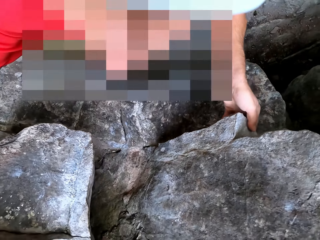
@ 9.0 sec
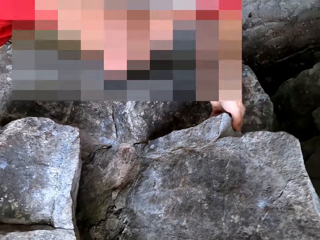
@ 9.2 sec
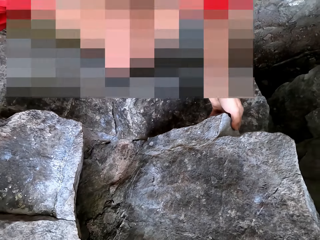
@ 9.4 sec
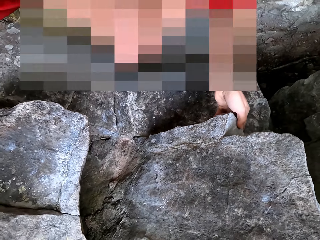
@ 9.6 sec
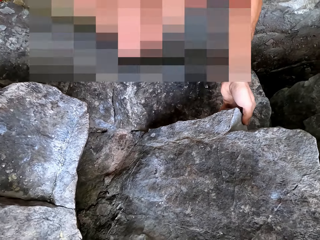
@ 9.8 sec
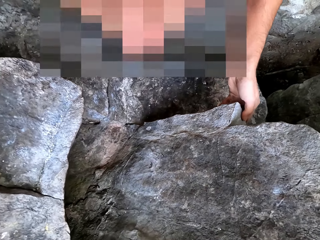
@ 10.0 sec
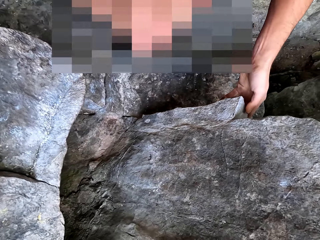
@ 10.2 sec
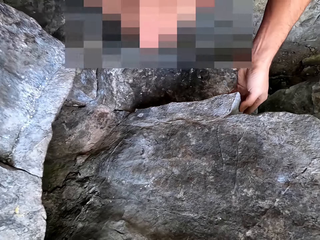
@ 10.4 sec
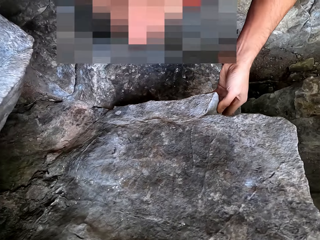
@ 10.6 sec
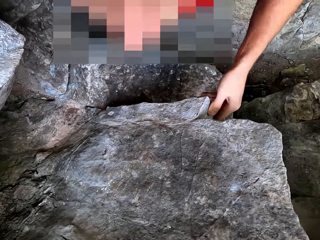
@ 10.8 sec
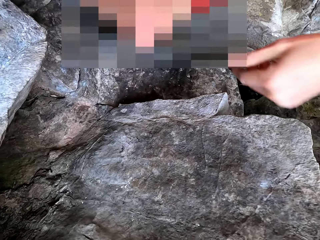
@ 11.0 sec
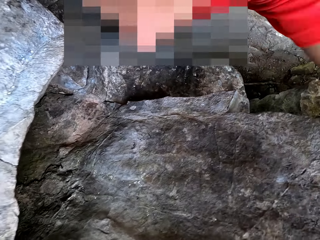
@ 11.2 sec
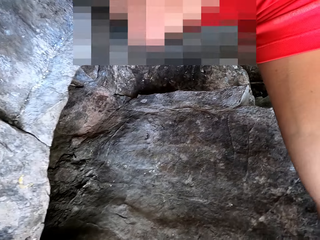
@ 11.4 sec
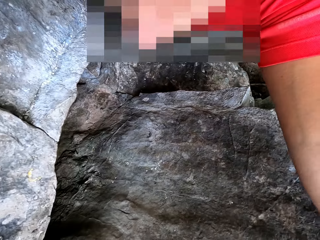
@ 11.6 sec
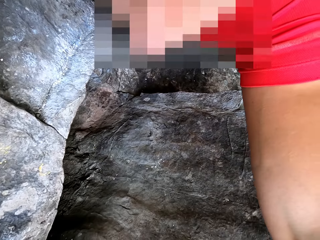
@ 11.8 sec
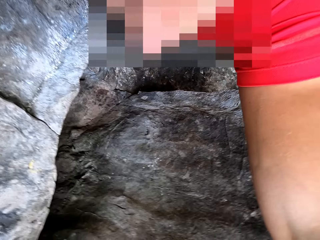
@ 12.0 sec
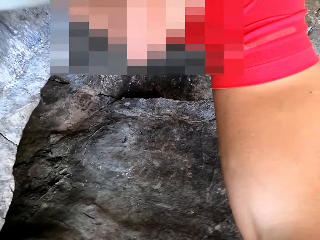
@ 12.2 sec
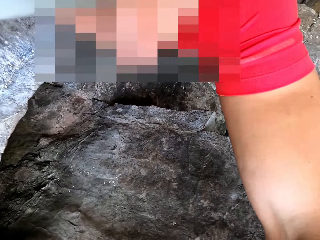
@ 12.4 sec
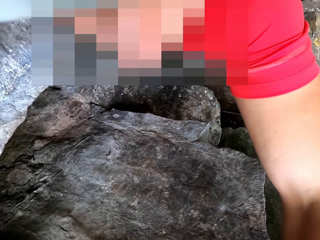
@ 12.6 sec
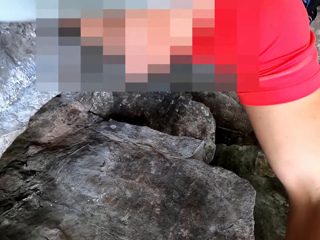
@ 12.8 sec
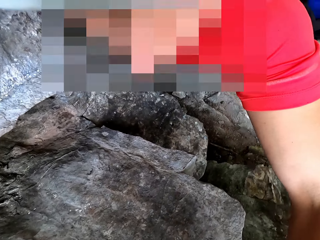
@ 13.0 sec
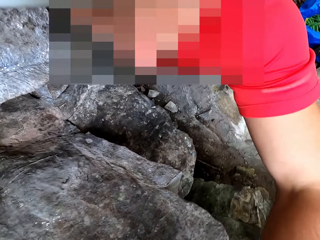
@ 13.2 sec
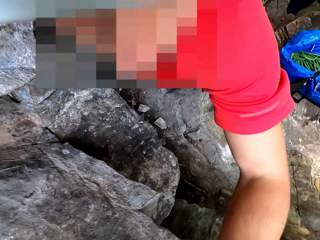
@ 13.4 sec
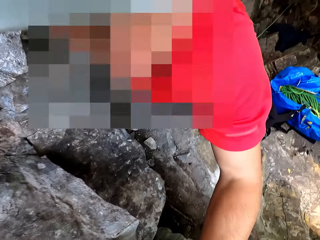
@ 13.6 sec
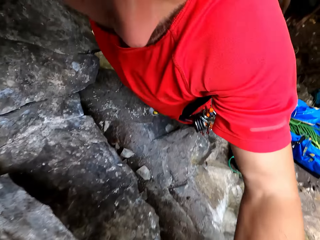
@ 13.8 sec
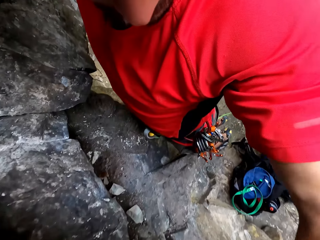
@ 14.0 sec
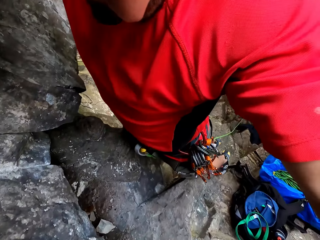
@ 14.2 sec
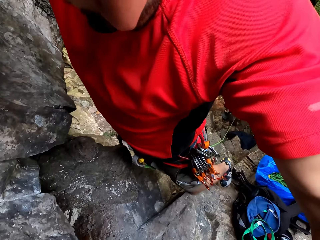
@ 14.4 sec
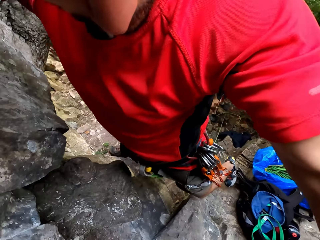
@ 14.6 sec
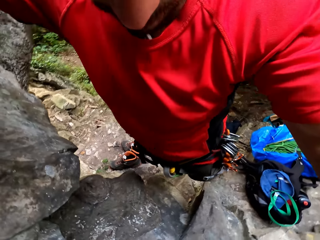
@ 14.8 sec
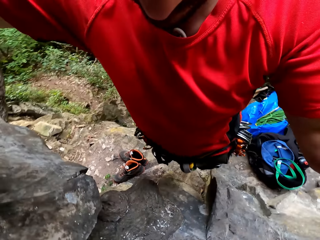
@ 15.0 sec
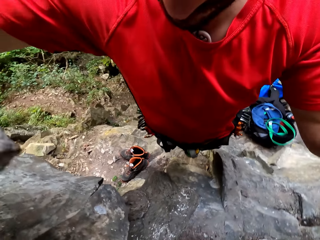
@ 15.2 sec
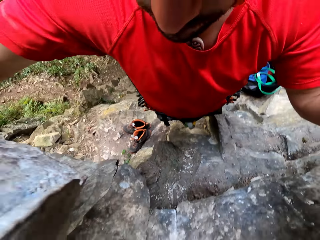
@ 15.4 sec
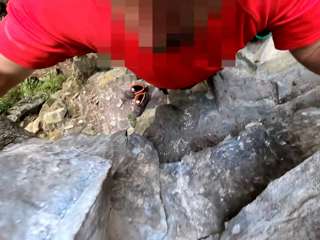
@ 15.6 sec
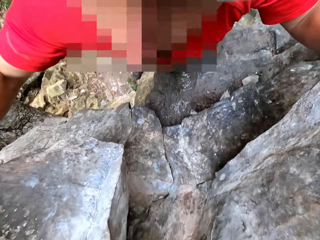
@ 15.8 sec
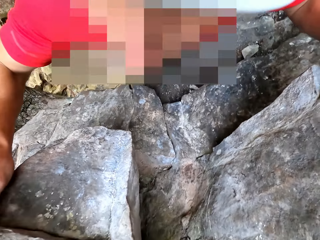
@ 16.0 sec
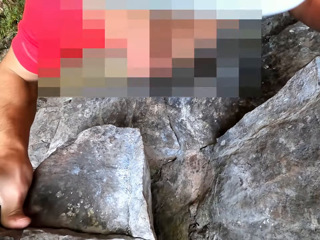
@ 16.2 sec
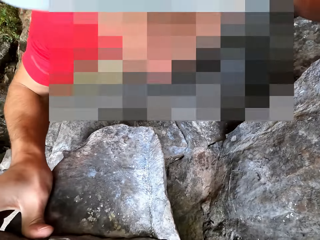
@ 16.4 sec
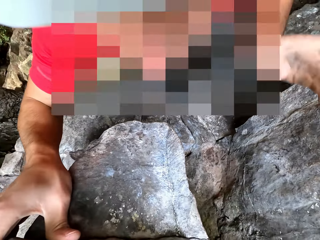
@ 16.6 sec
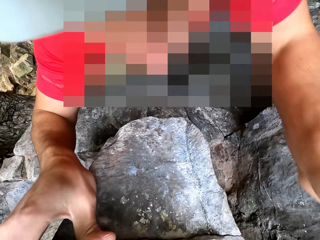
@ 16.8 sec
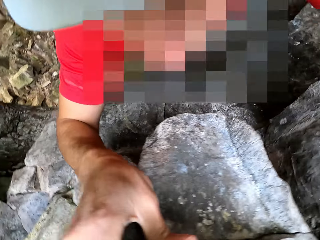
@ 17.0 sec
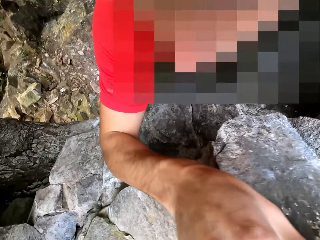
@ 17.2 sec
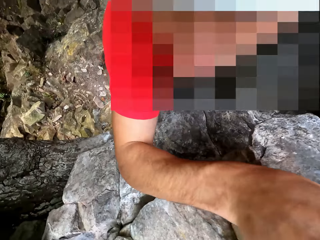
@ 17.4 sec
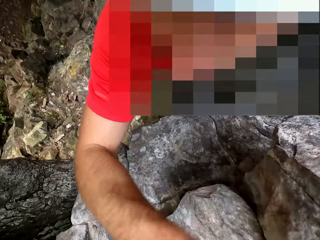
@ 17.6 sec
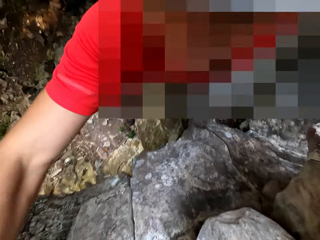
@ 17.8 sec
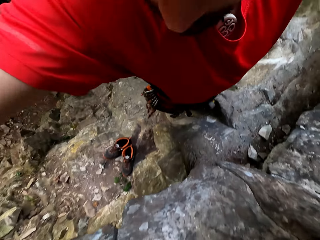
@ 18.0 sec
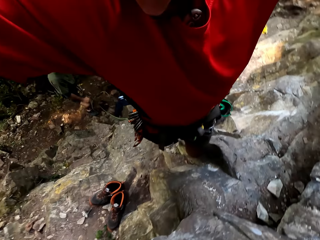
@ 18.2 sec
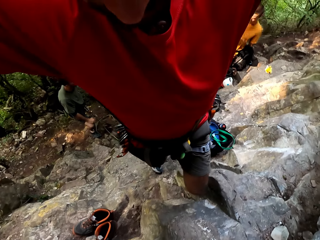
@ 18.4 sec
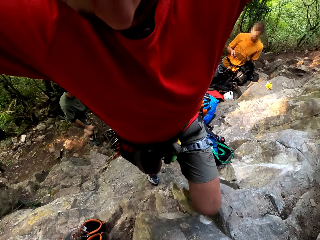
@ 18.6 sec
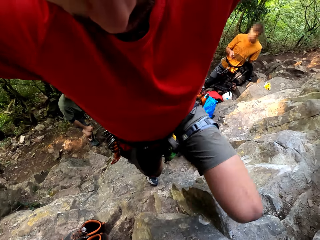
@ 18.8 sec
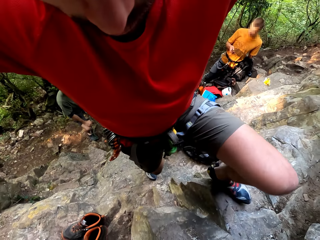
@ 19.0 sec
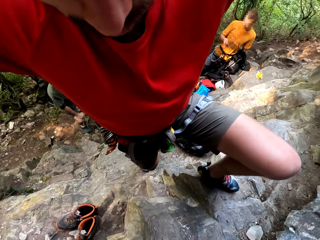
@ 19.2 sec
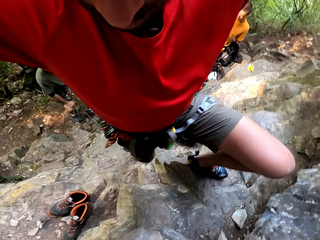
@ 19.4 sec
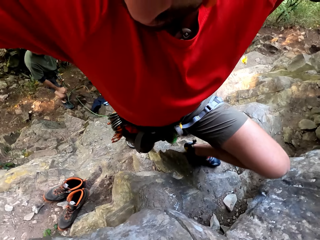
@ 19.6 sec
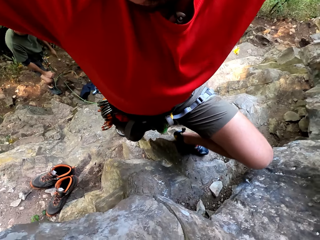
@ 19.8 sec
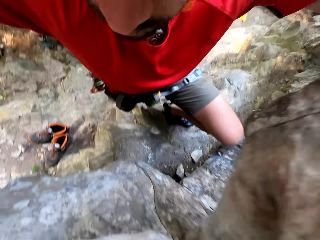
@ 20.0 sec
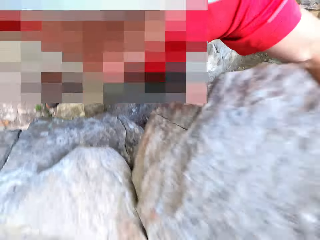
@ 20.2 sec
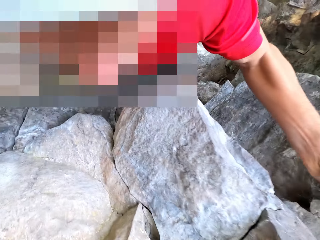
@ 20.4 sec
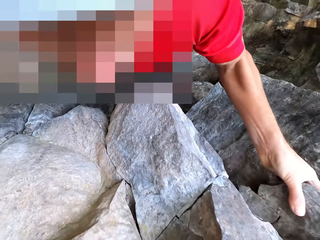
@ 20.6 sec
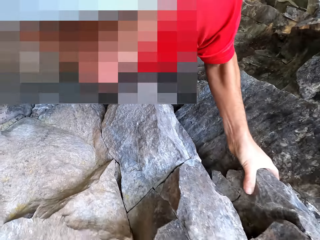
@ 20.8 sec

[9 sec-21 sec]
A man talks to the camera wearer. The camera wearer climbs on the stone.

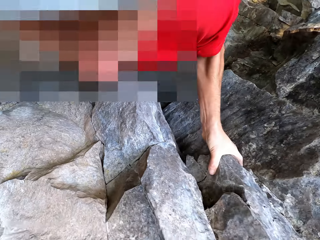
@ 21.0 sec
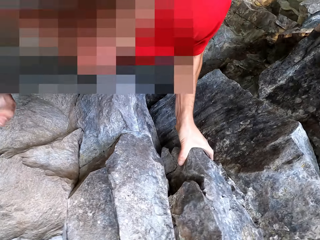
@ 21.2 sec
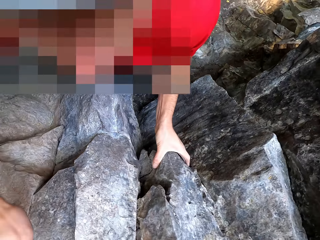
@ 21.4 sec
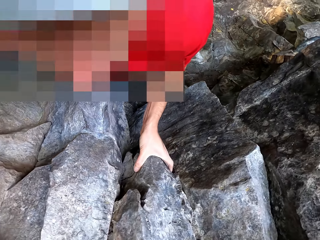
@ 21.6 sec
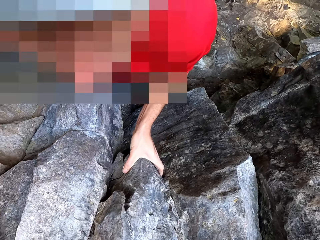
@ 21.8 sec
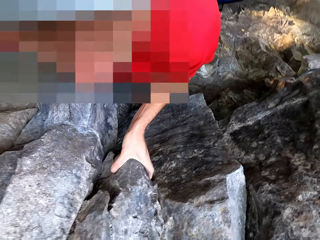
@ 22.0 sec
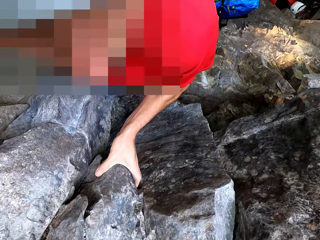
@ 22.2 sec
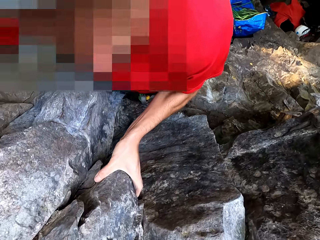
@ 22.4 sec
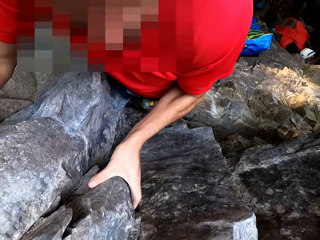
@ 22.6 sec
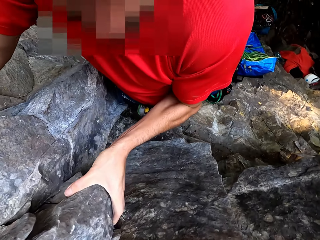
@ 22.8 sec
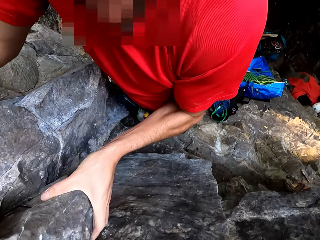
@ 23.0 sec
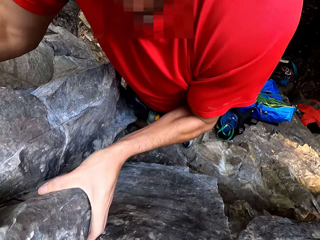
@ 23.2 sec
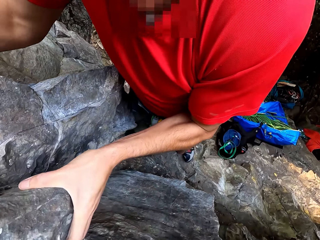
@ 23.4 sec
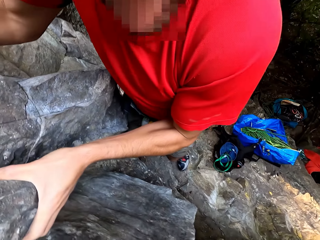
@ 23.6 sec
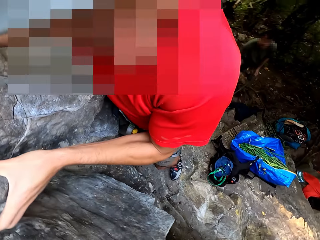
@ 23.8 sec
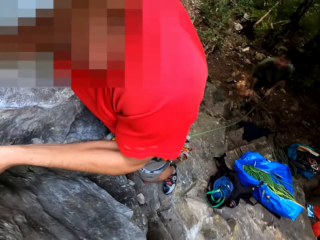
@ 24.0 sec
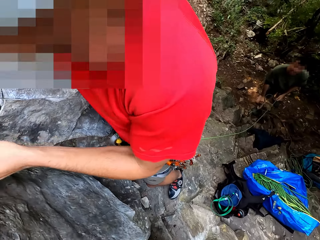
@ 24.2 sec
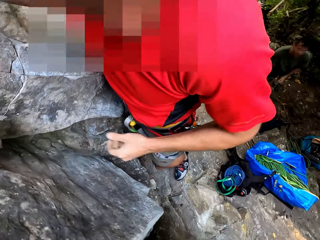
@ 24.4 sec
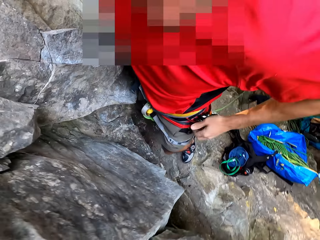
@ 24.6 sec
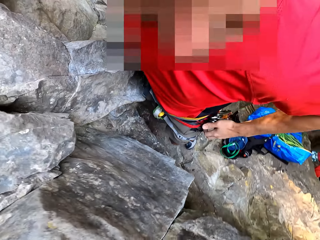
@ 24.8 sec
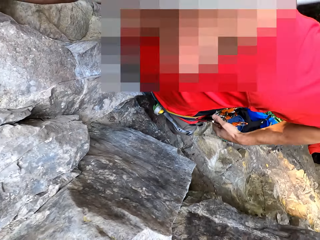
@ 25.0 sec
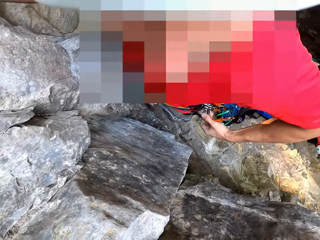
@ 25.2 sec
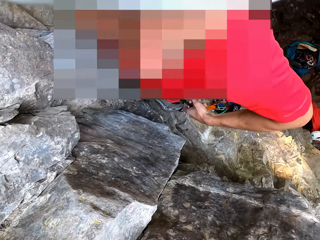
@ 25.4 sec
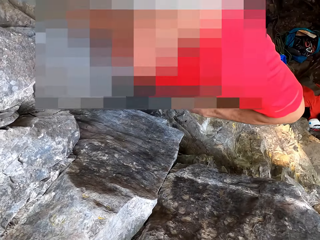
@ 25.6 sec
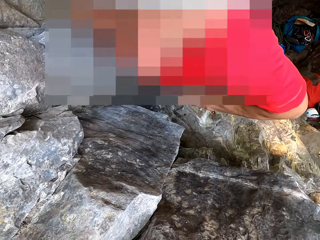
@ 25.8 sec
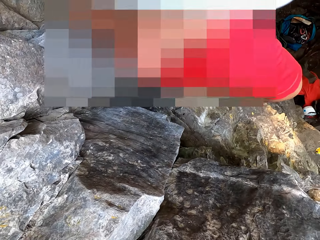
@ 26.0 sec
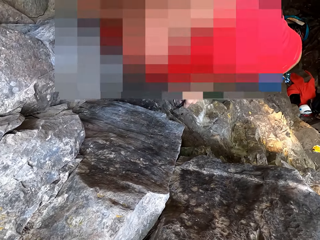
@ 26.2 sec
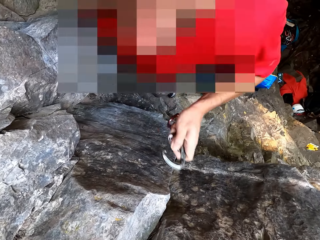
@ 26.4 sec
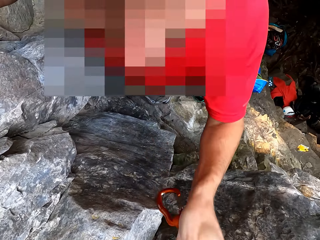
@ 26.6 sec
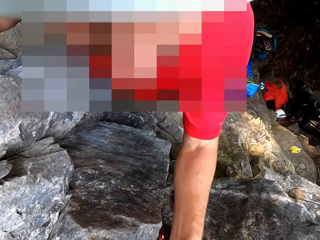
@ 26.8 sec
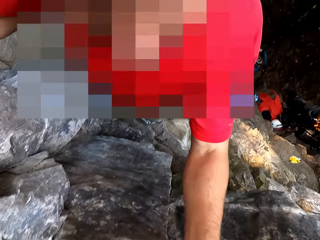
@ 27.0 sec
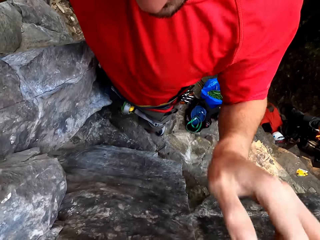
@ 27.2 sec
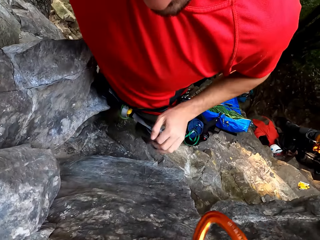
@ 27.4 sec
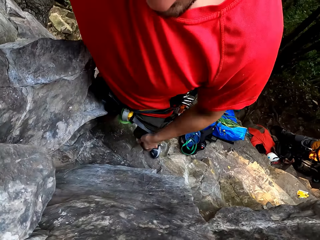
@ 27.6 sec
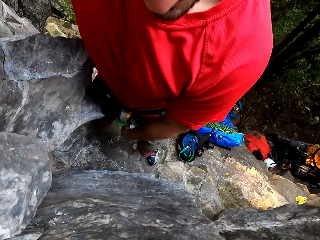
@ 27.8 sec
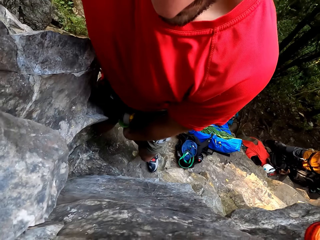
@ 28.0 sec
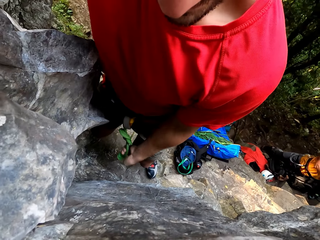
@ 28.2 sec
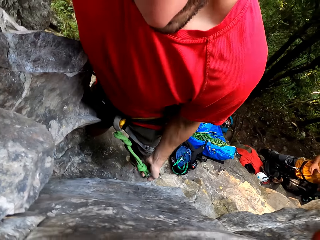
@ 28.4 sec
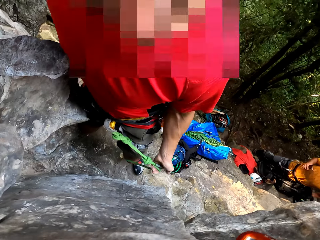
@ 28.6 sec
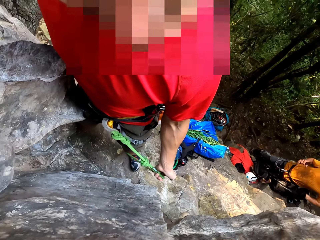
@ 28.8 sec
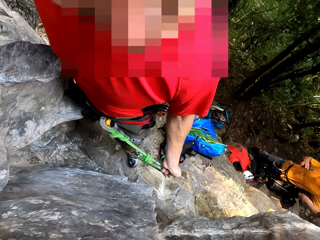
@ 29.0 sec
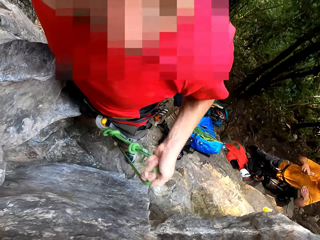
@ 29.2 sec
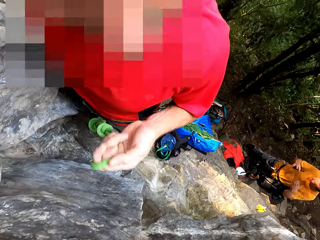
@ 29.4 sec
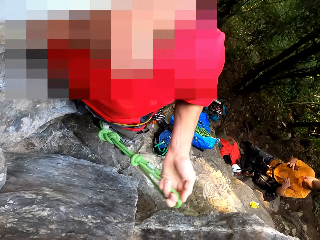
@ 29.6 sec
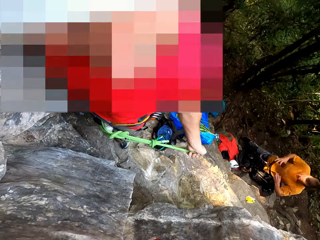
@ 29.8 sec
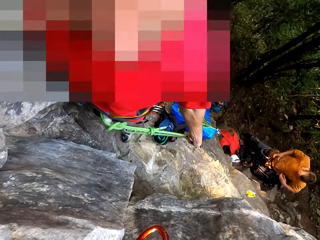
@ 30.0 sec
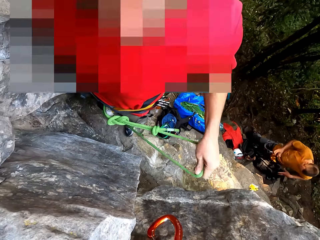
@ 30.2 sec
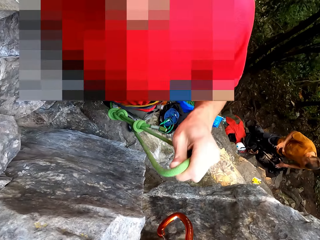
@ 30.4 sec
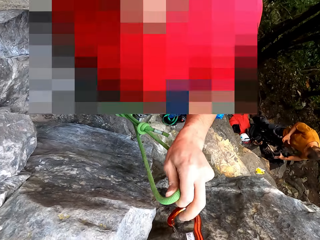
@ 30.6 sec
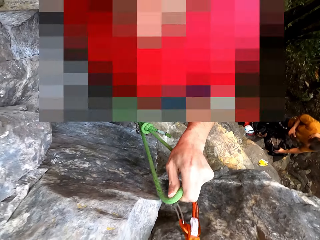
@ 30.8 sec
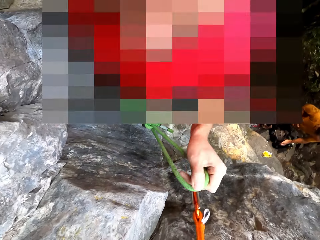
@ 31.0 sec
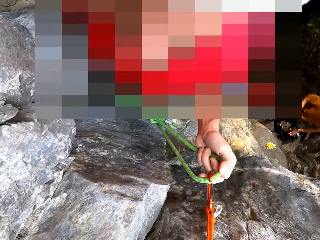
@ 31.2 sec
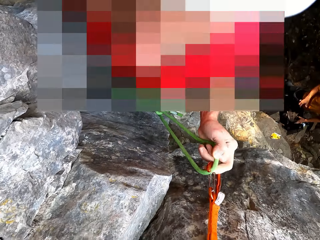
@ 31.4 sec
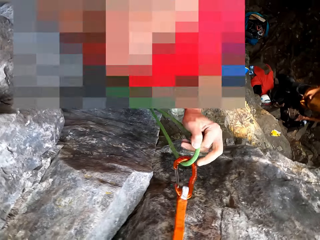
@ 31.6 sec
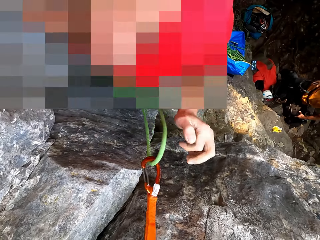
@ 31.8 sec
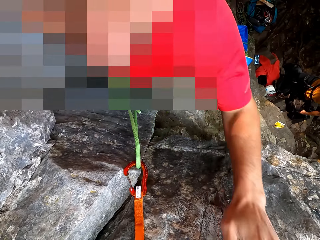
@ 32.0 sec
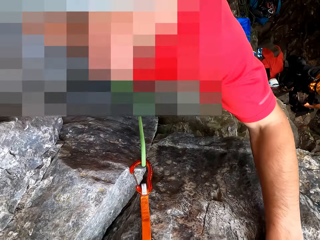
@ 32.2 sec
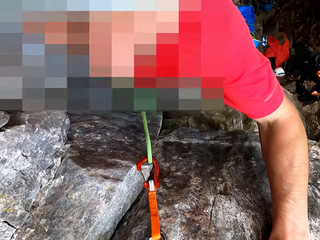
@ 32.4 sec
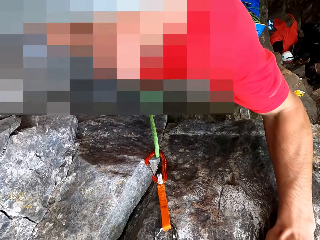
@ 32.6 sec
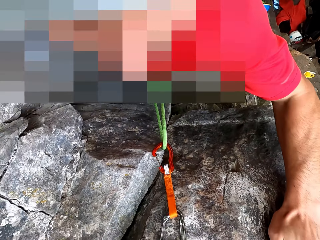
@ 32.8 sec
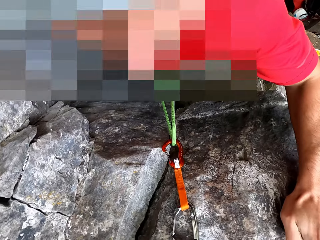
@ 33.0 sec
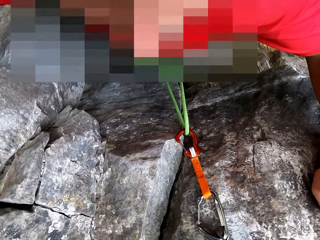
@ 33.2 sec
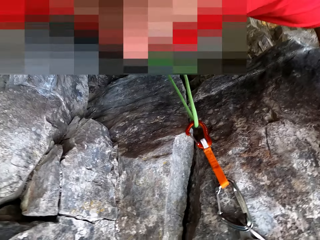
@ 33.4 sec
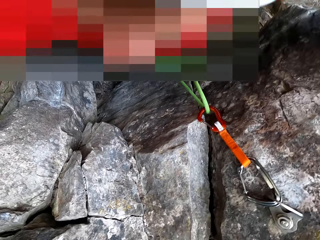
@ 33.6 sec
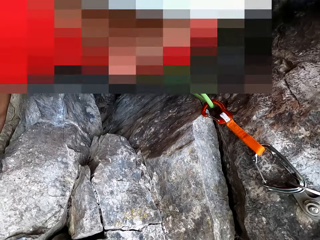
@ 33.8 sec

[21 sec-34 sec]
The camera wearer removes something on the waist. They put a hook on the stone or rock. They hold the rope. They attach the rope with something. They hold the rope on the hook. They hold on the stone. They climb the rock.
